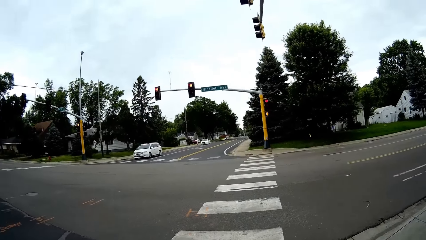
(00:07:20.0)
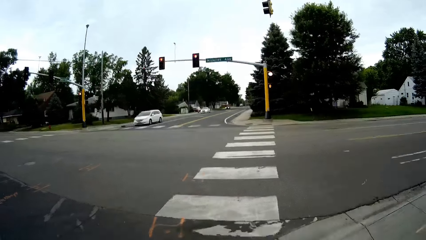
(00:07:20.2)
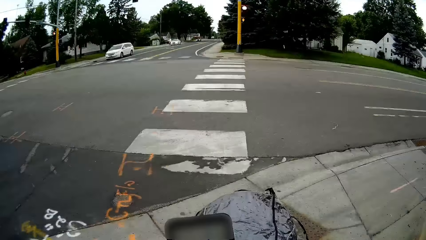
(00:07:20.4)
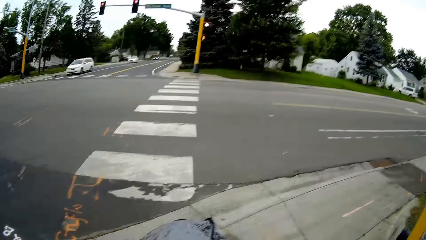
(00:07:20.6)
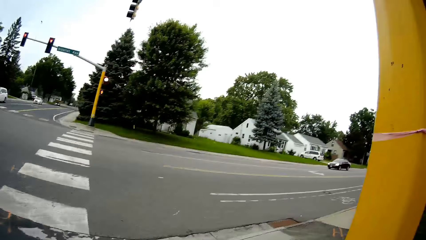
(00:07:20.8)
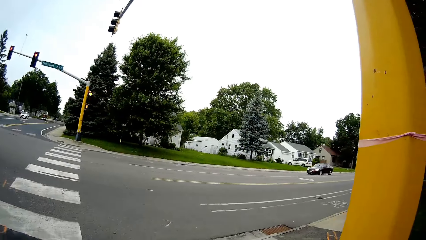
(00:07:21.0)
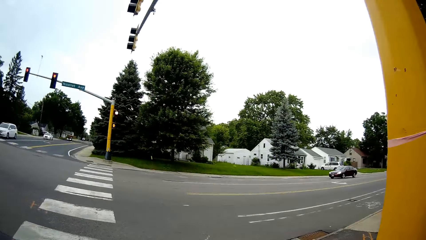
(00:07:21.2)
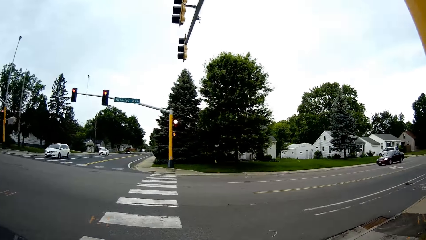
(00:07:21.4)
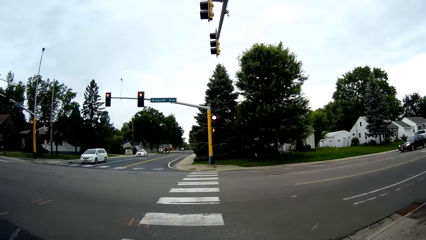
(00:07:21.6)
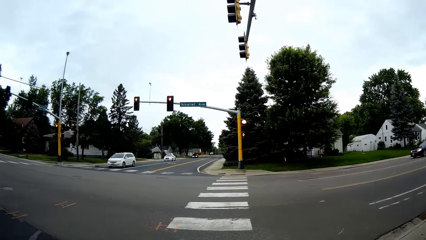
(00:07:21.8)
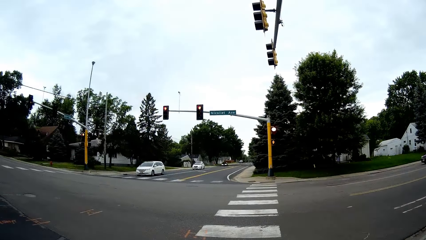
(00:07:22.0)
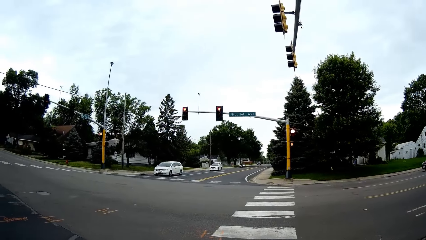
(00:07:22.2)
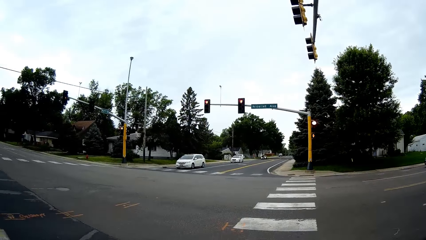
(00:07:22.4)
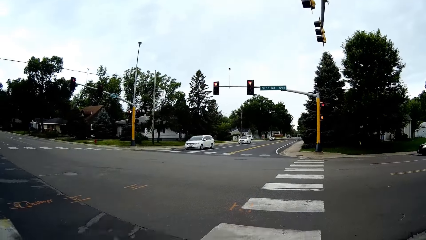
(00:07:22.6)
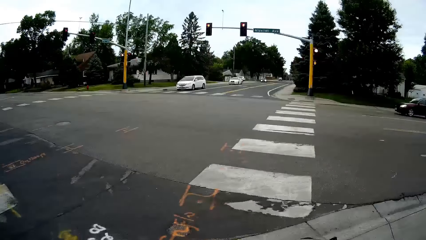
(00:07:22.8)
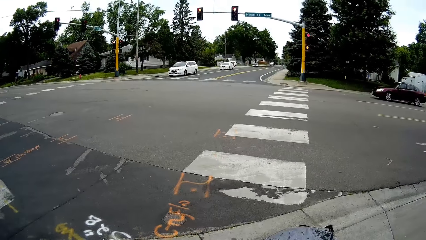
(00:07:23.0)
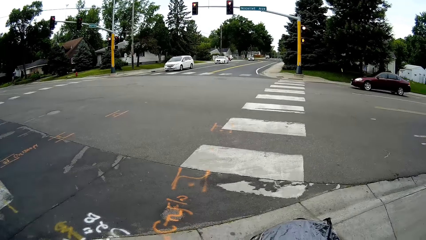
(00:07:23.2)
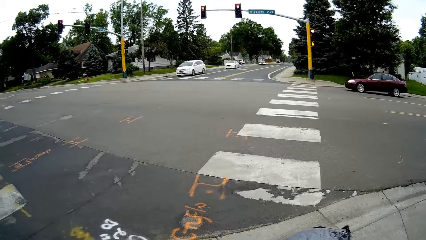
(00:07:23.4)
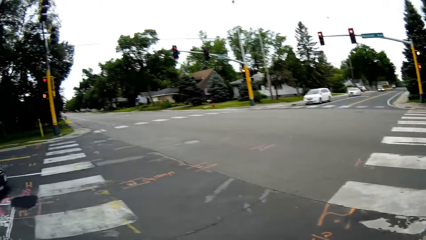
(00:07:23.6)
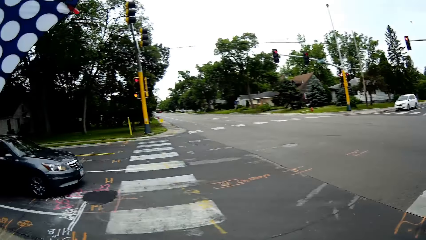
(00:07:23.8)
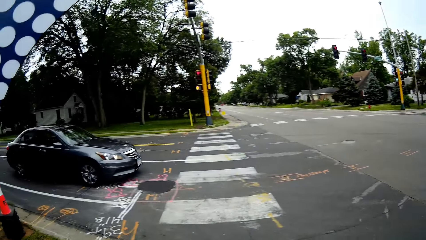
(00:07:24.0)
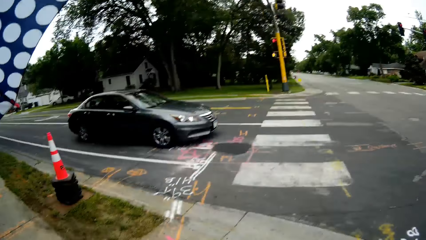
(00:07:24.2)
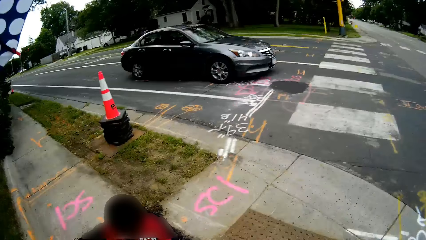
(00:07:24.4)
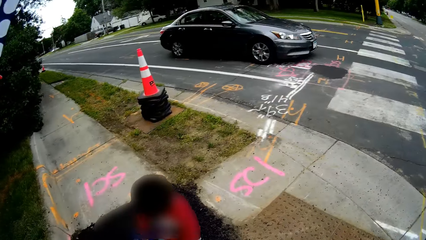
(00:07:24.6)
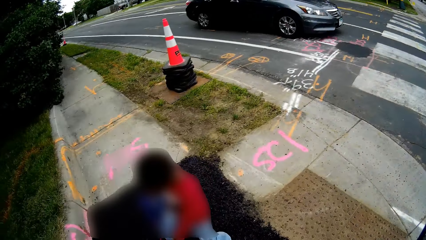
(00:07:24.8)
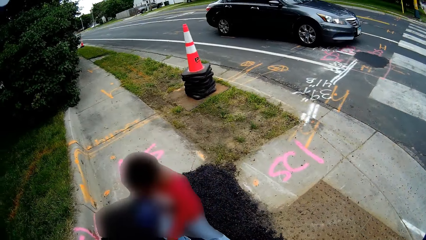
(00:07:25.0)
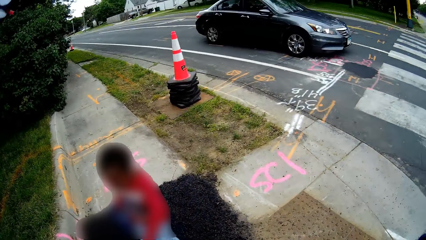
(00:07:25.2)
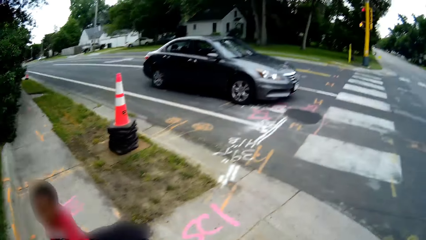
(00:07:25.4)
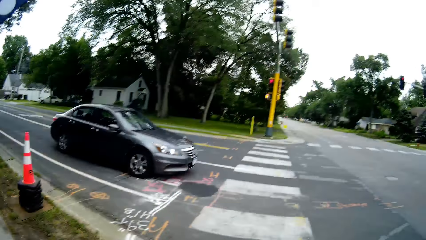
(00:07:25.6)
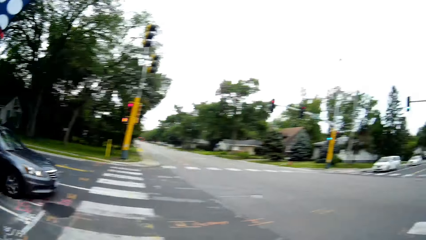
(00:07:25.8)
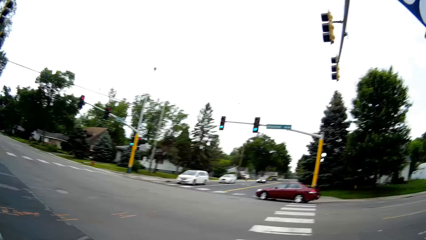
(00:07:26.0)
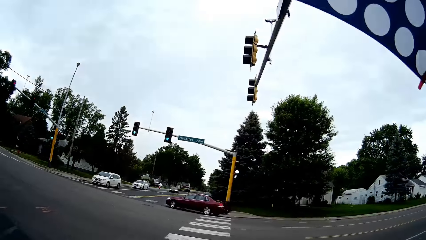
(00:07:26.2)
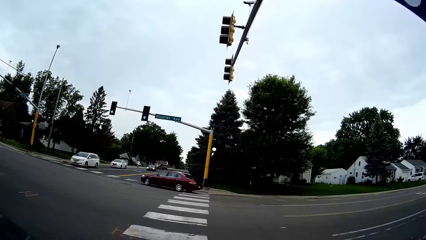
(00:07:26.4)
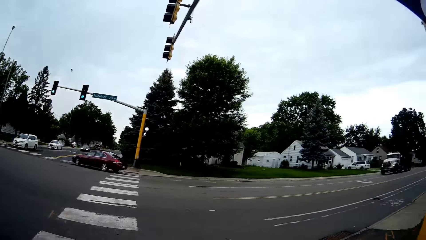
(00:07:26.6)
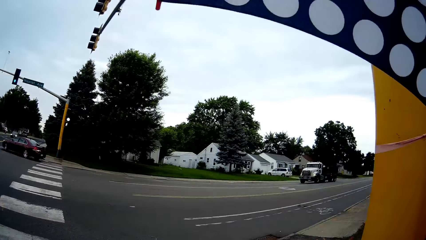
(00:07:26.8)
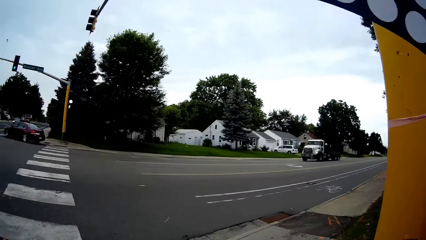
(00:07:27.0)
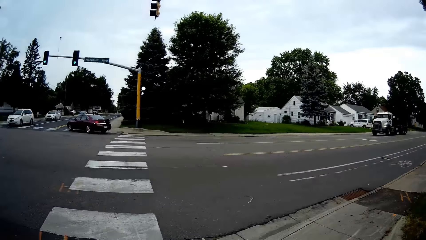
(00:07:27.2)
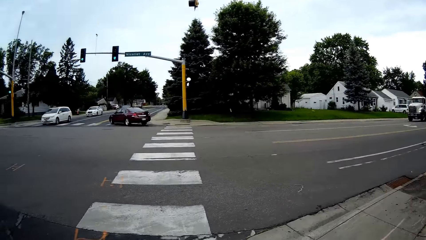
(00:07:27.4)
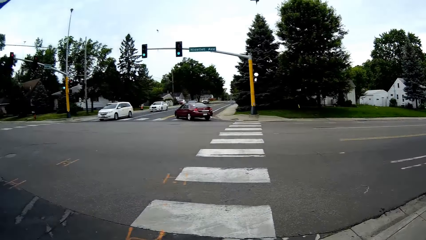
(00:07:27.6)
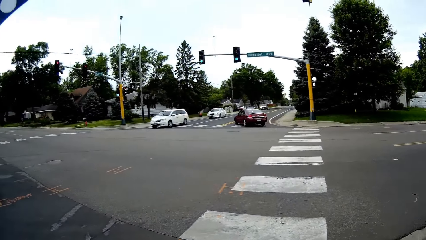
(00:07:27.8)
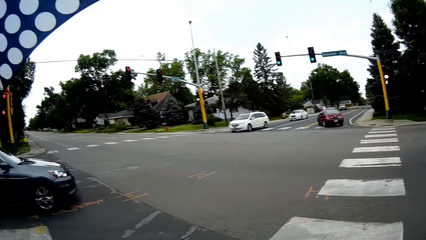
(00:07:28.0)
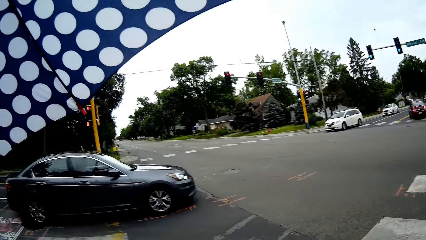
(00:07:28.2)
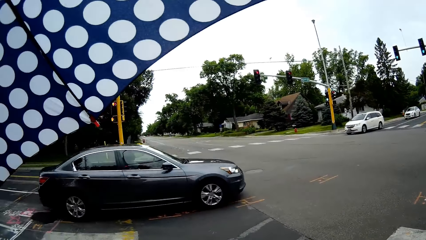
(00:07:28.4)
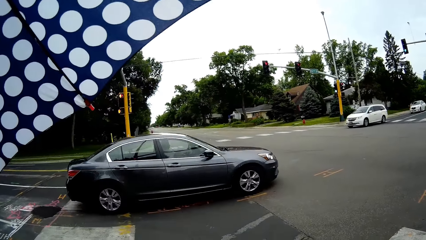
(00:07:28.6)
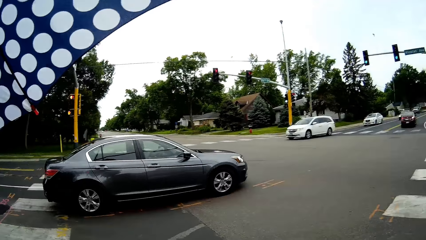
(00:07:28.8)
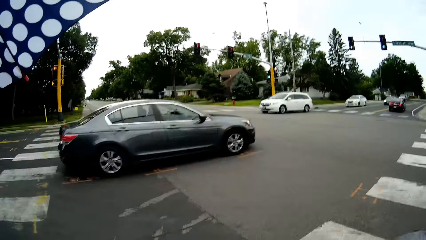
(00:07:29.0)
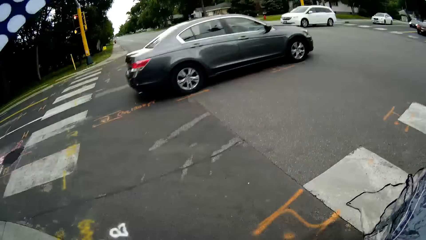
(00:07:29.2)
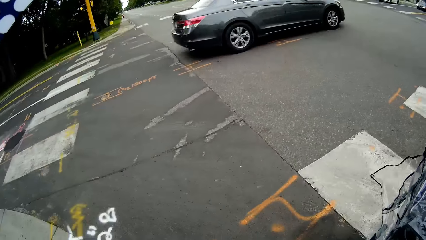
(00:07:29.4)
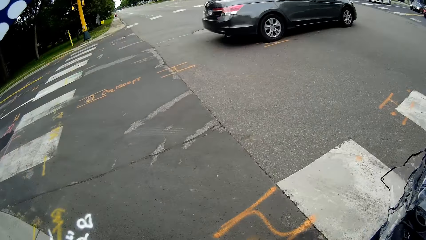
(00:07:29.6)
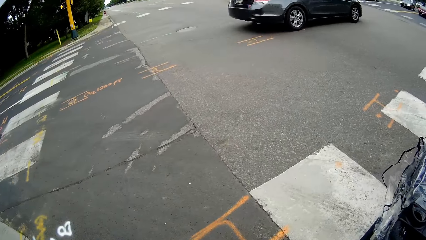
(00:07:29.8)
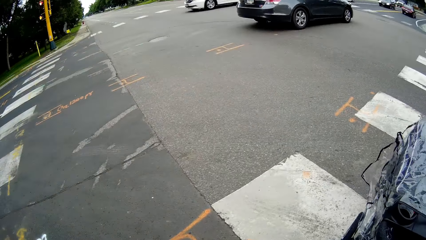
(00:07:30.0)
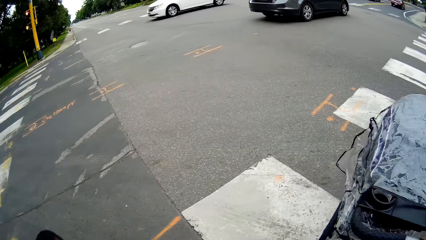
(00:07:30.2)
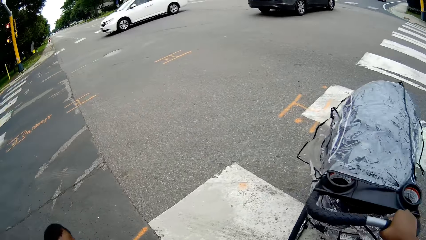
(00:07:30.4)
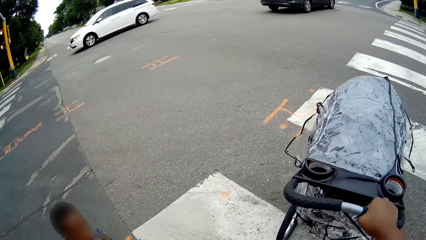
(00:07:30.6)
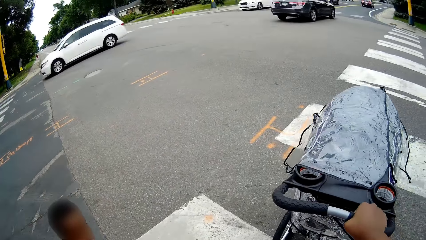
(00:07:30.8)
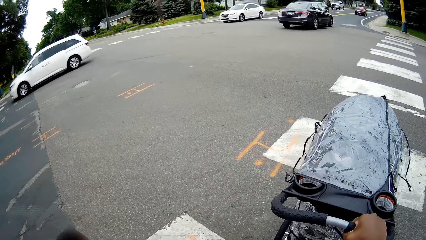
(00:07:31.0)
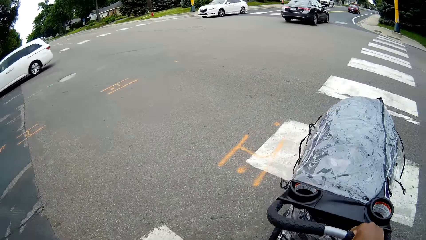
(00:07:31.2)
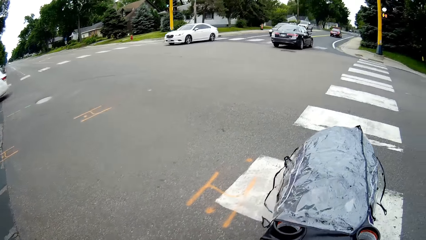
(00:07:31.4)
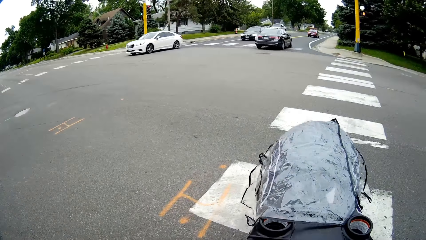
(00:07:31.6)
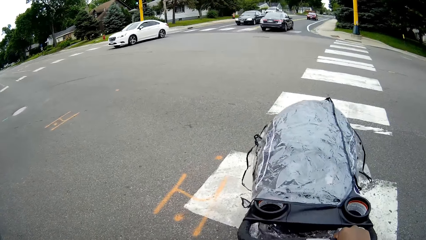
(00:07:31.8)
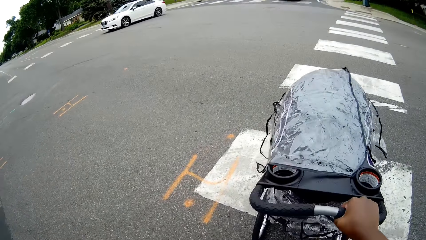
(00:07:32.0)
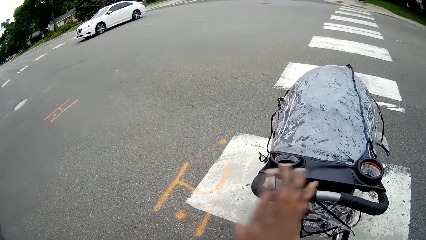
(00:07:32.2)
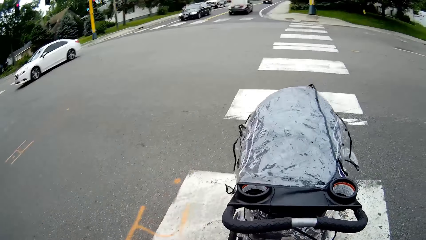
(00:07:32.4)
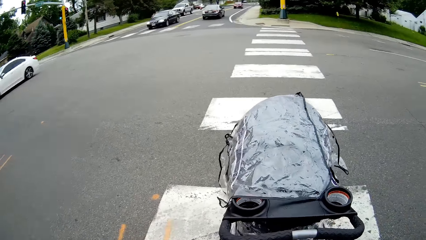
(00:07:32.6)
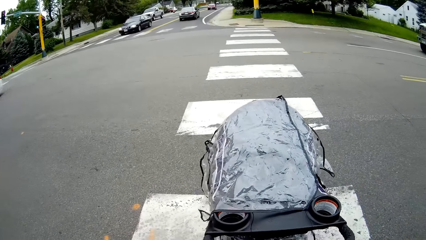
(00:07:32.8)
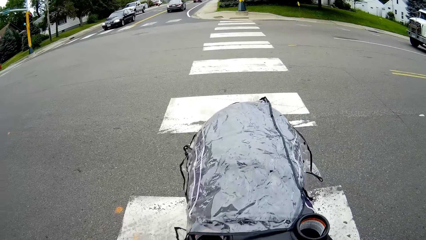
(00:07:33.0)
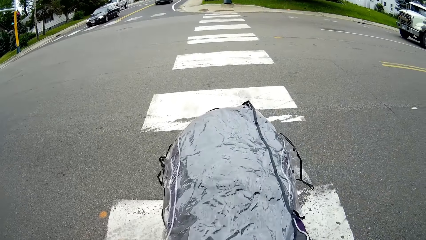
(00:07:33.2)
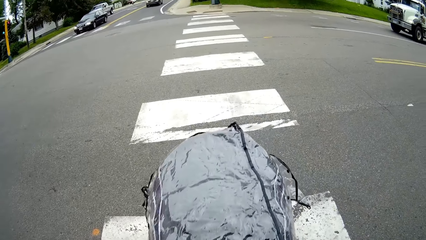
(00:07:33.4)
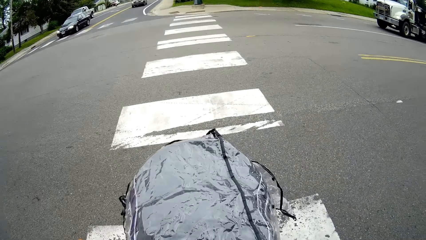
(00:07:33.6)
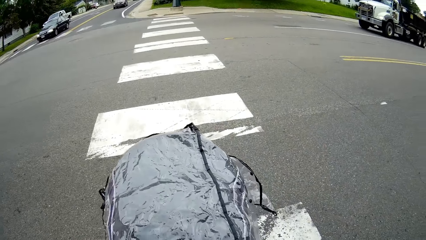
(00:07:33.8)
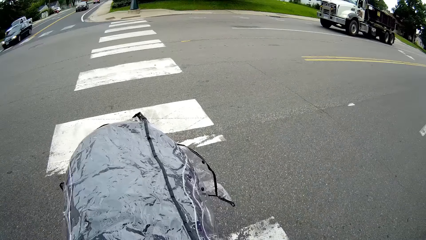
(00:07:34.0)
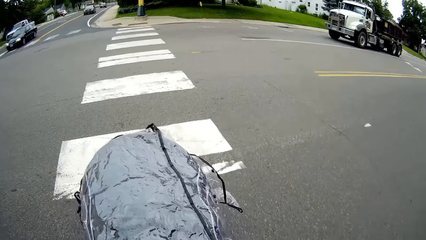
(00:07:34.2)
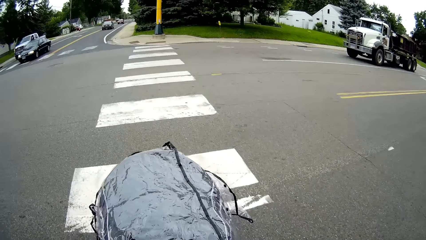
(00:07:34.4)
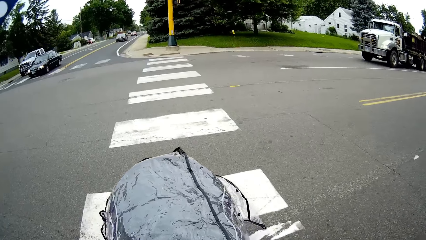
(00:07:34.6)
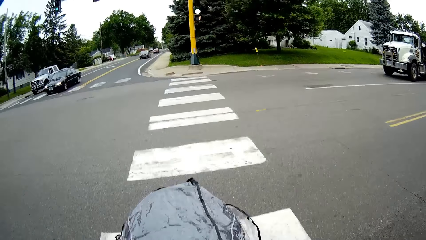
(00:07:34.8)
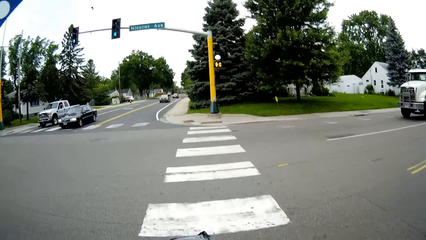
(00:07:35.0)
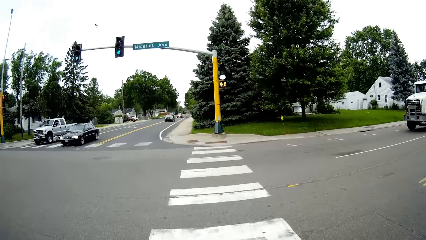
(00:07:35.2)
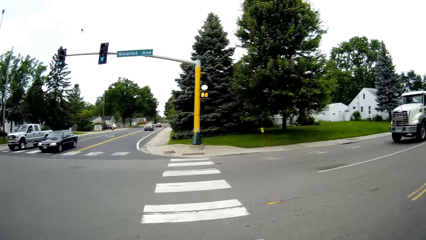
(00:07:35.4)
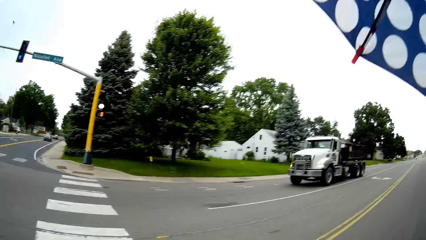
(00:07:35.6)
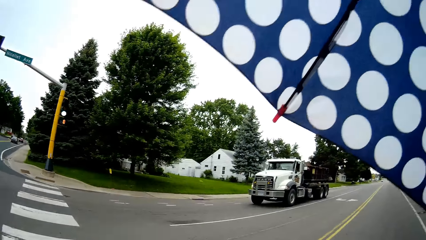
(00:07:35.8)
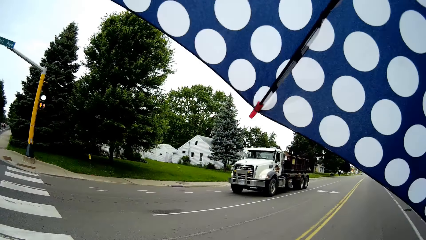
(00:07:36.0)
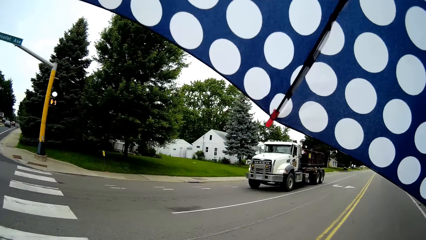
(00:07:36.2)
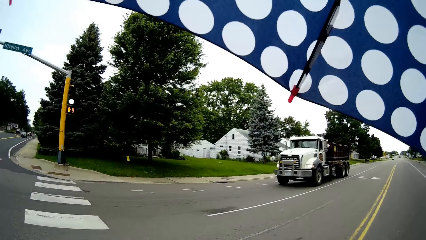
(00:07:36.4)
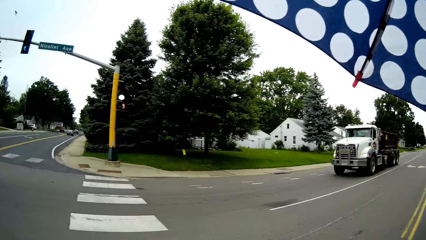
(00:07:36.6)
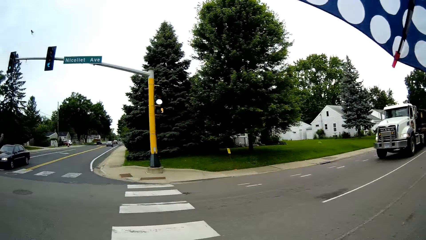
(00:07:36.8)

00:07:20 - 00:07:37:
The camera wearer looks around. A black car drives past the camera wearer on the road. A white car drives past her on the road. The camera wearer pushes the baby in the stroller across the road on the pedestrian crossing with her right hand. A boy walks across the road on the pedestrian crossing. A white car drives past the camera wearer on the road. The camera wearer walks across the road on the pedestrian crossing.
